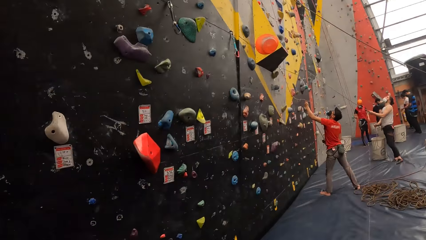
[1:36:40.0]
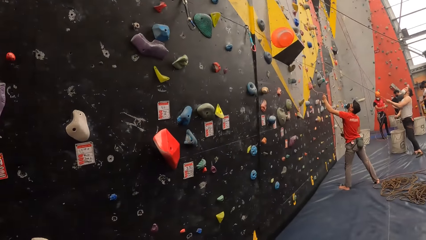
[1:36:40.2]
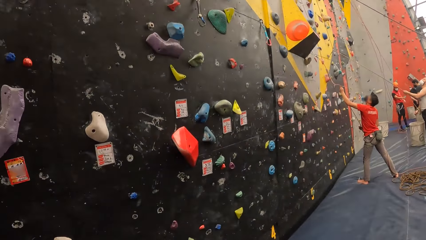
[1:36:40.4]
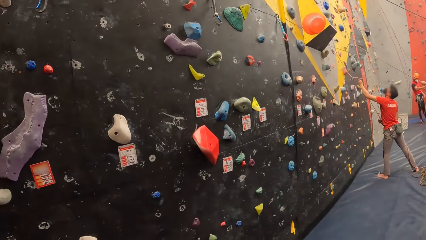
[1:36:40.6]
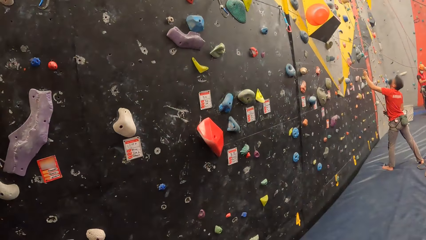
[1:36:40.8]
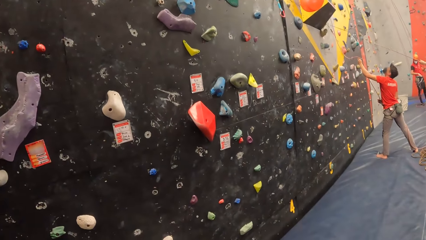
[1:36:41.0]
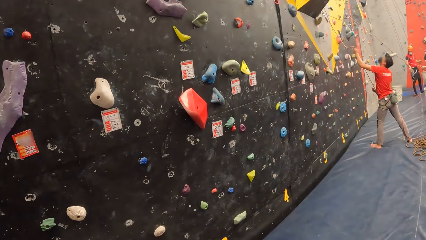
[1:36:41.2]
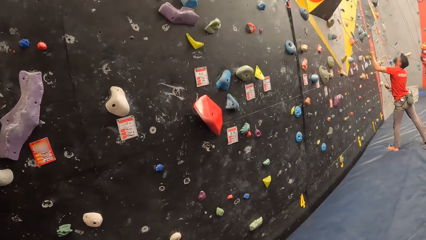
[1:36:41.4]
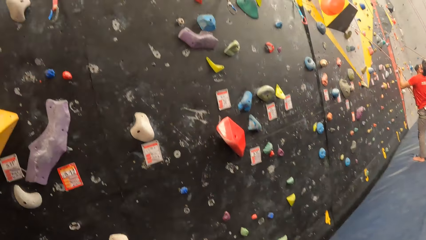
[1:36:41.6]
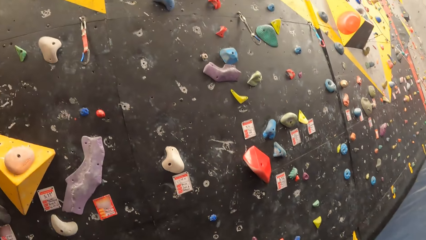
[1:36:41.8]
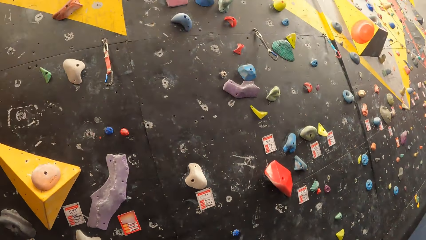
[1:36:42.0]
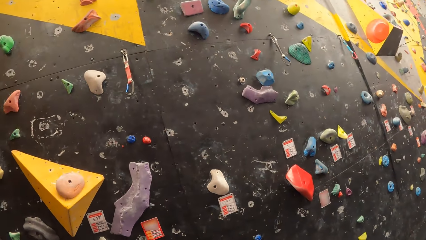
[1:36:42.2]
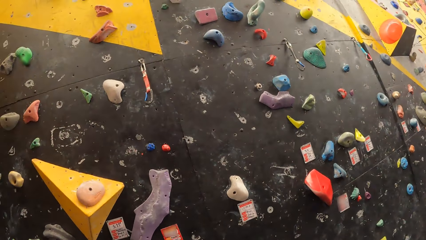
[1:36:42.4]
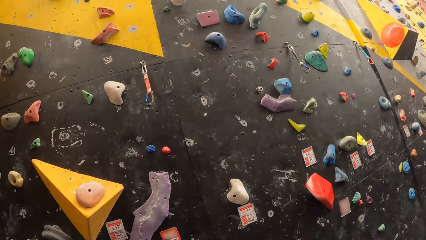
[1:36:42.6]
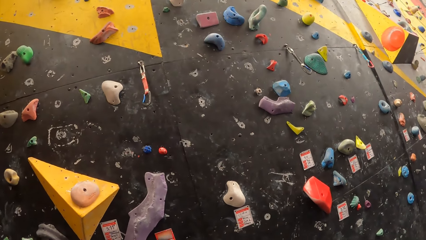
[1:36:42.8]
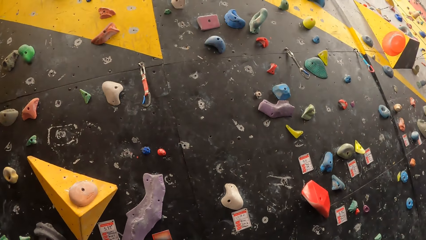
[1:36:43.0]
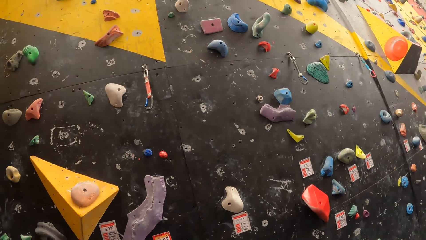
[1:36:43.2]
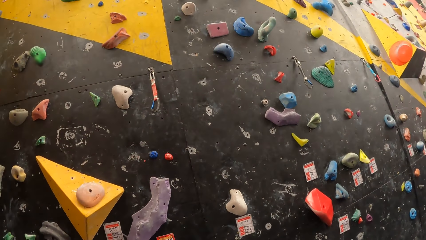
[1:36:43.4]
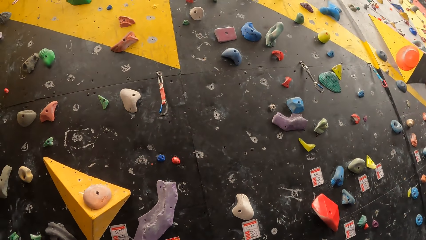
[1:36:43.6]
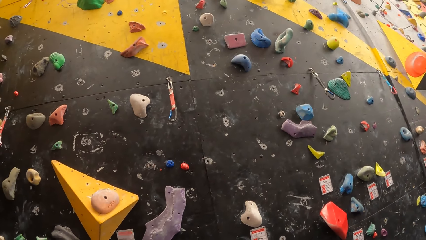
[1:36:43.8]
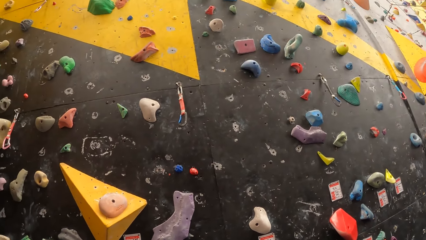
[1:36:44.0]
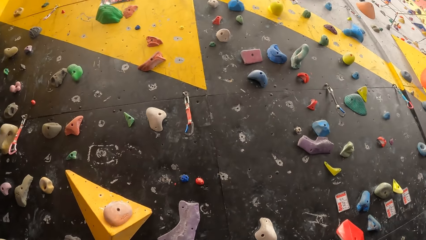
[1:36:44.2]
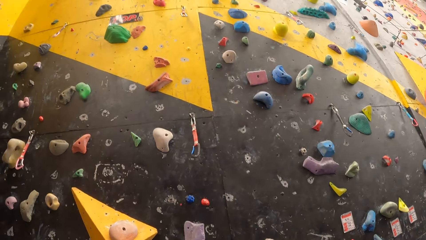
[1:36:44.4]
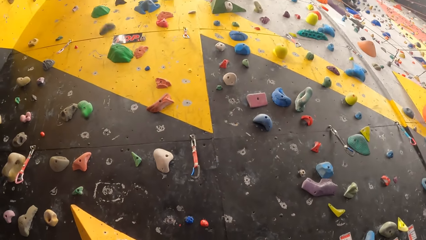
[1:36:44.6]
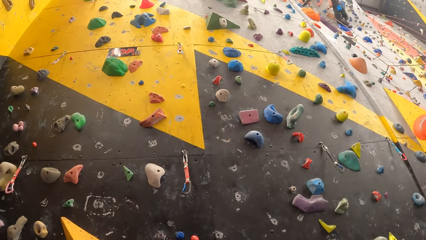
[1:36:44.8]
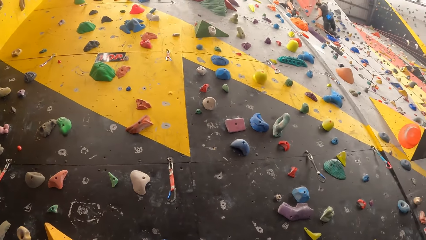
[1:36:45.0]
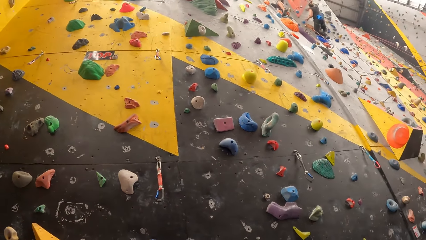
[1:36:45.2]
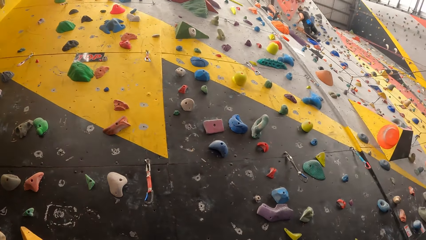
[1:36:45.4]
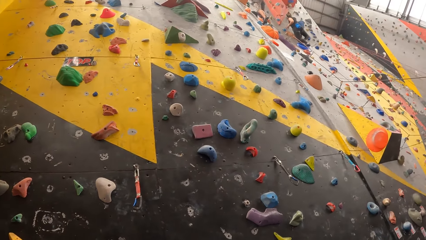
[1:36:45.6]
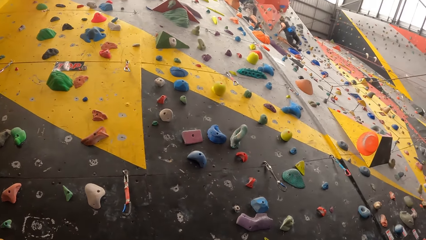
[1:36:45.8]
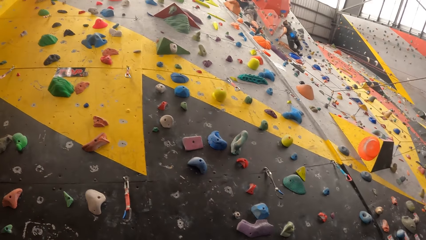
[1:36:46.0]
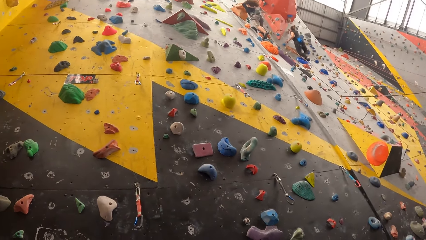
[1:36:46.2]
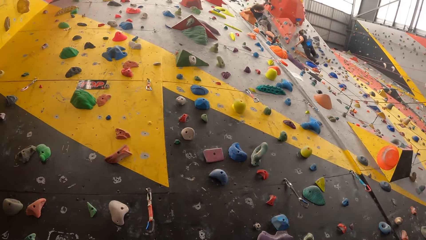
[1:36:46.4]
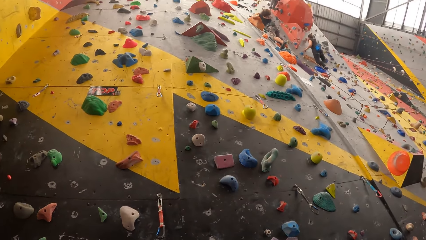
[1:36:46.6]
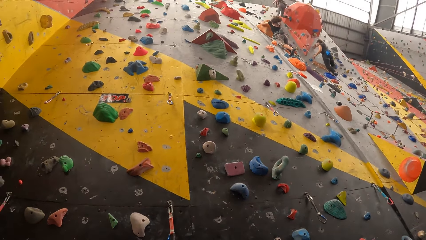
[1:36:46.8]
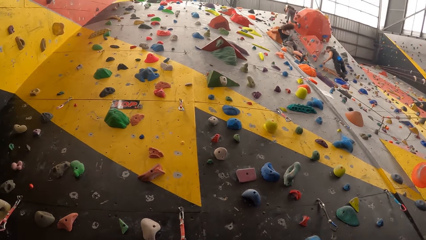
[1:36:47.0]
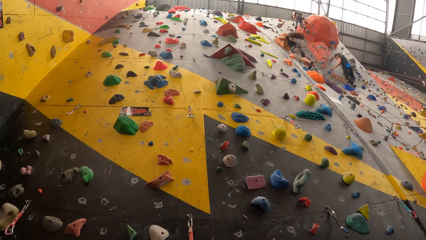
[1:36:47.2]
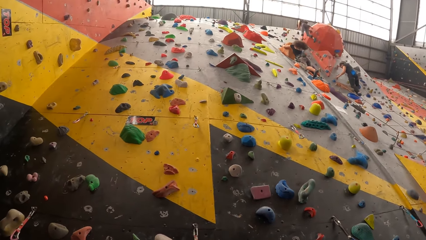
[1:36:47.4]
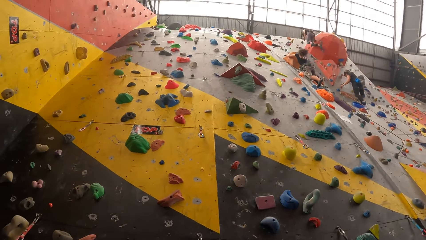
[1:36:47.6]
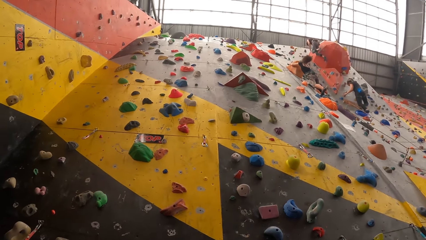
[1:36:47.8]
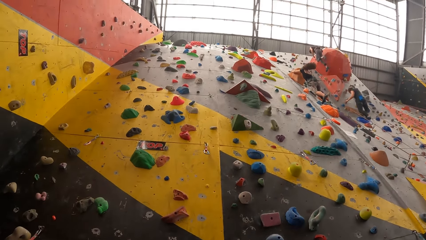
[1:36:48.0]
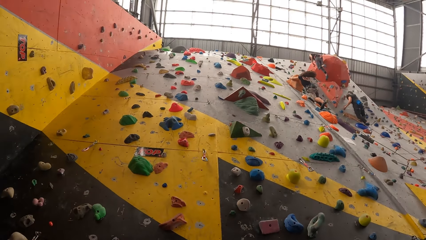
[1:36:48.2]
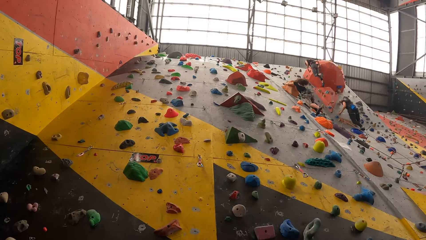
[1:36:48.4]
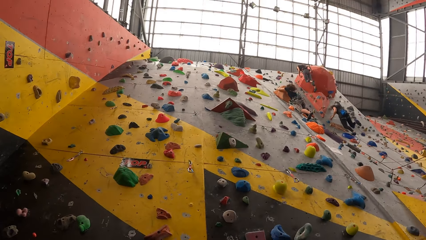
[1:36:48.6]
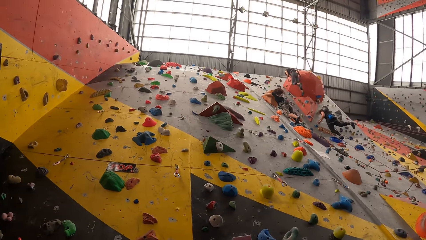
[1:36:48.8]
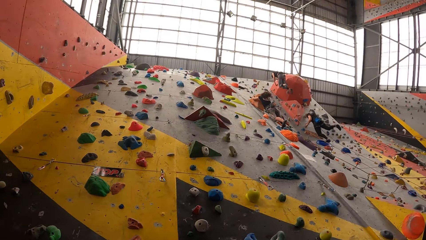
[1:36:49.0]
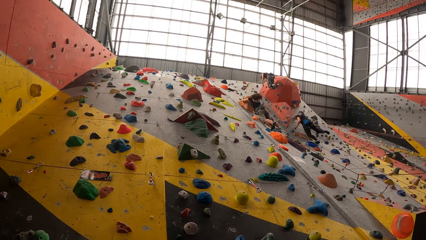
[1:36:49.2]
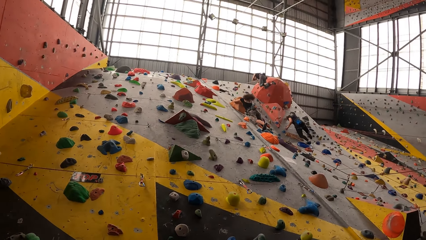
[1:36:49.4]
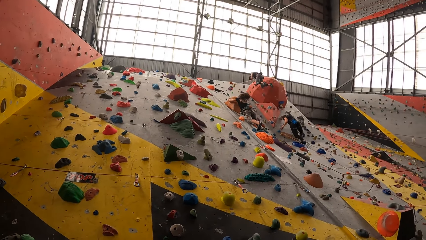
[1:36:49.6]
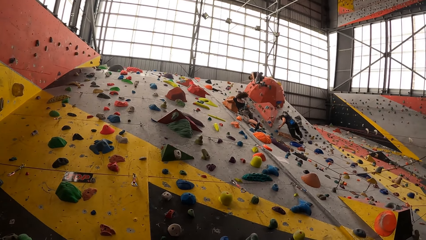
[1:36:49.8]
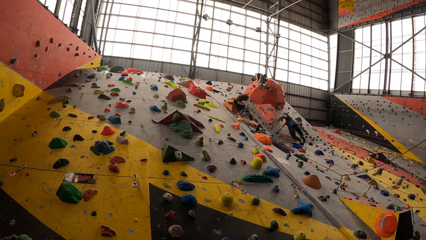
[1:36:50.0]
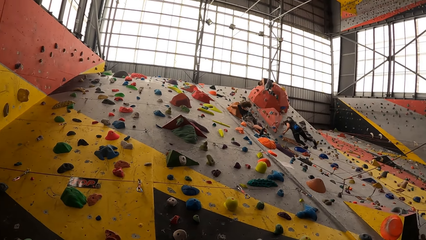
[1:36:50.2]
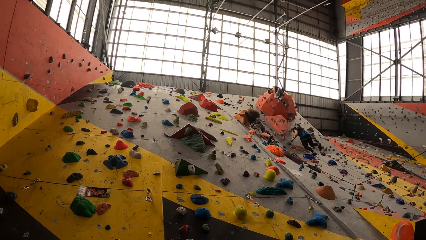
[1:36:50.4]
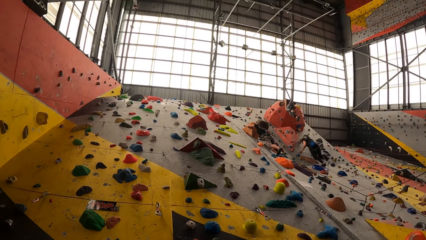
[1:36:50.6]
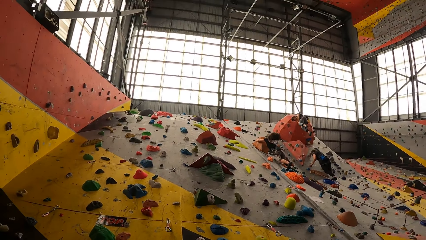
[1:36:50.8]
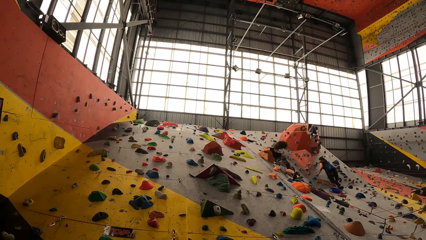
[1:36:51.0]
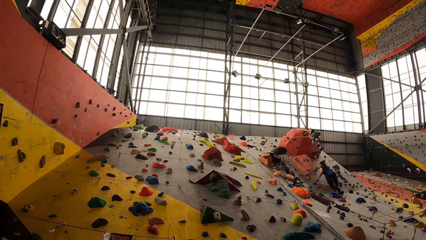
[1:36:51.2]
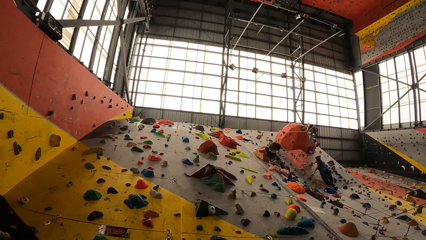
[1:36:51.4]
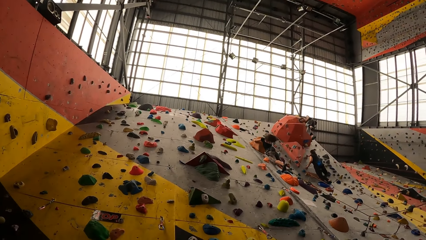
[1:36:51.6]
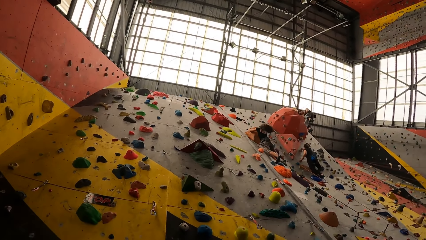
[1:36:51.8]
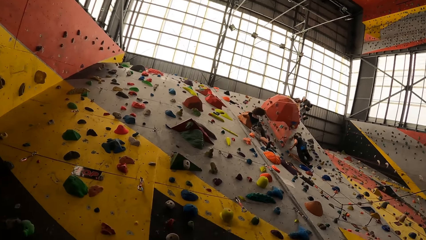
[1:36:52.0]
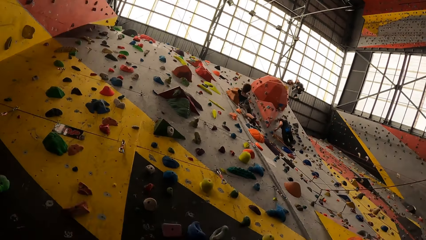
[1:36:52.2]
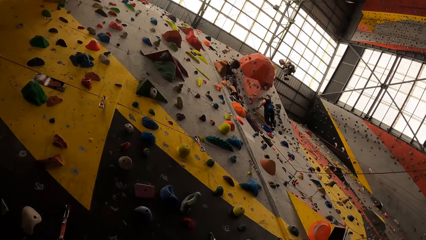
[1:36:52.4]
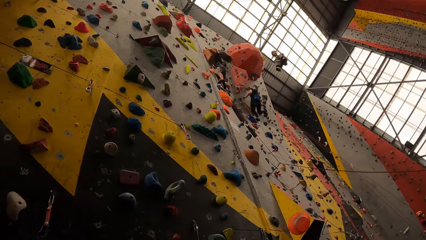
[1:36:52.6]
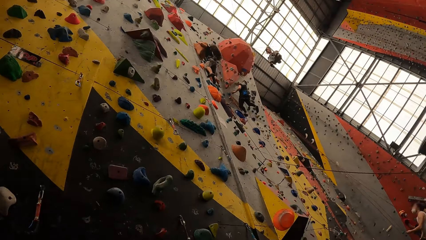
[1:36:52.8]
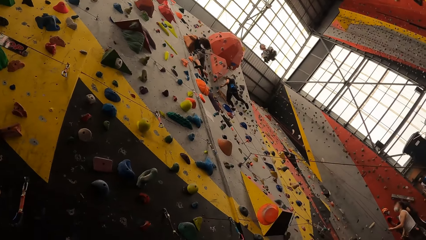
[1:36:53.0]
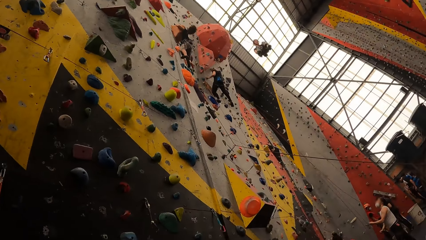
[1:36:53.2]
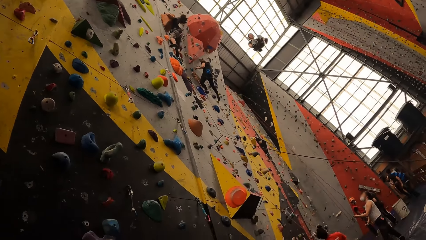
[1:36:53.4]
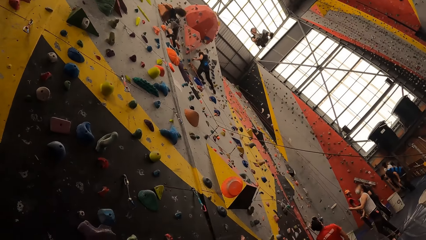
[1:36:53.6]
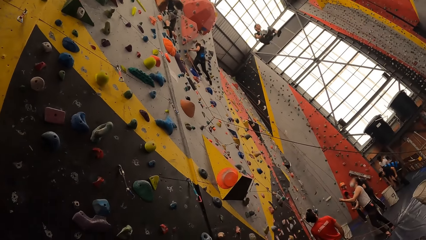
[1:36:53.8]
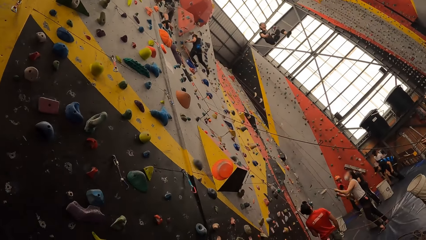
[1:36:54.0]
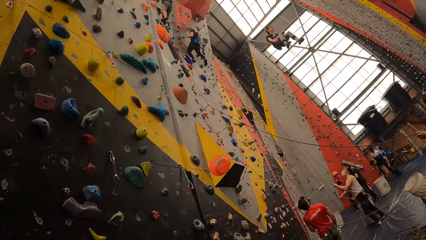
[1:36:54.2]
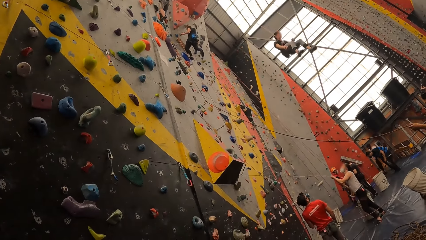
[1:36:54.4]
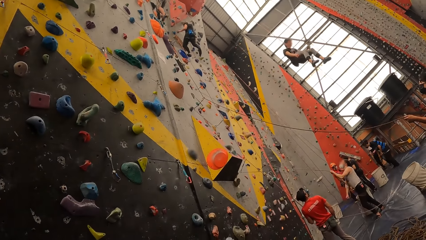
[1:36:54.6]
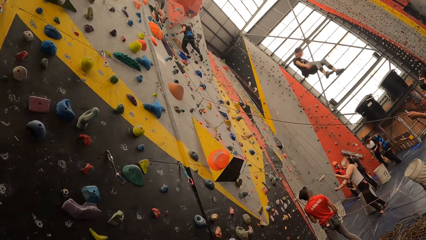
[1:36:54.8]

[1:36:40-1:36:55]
The camera wearer looks around. A person picks up the climbing rope. Another person rappels down the wall.
